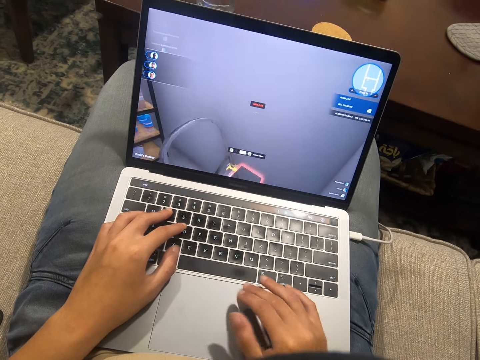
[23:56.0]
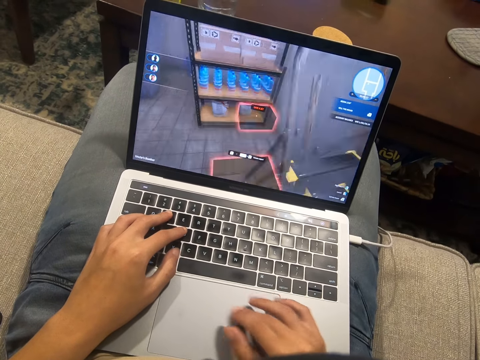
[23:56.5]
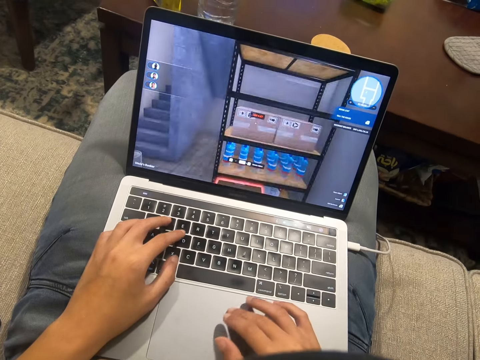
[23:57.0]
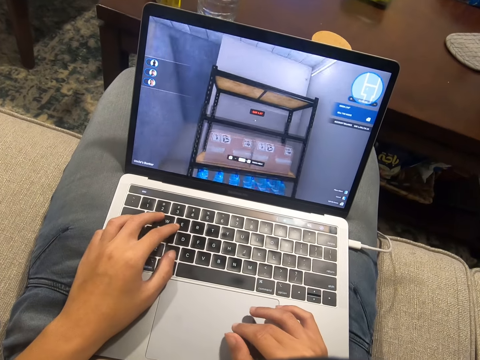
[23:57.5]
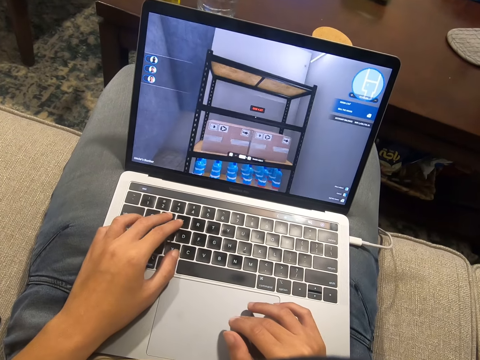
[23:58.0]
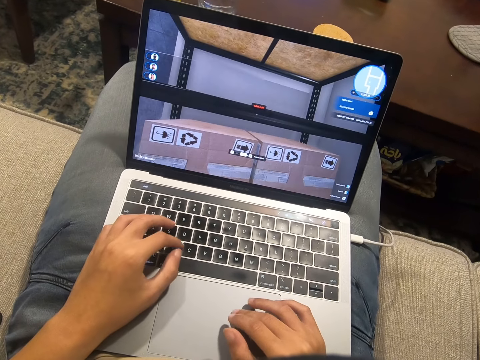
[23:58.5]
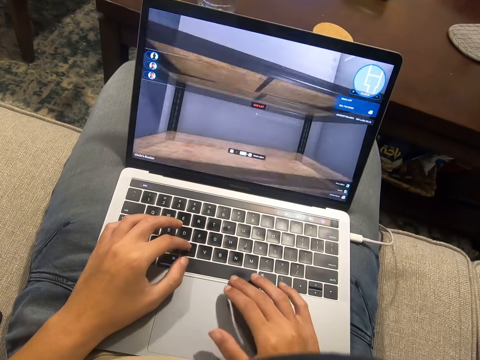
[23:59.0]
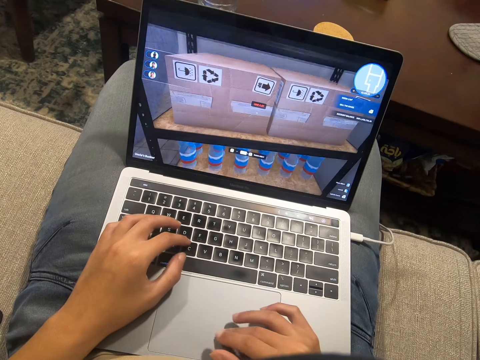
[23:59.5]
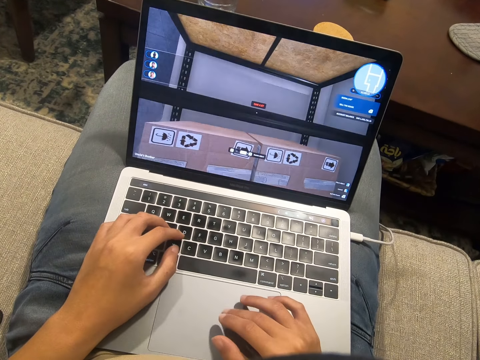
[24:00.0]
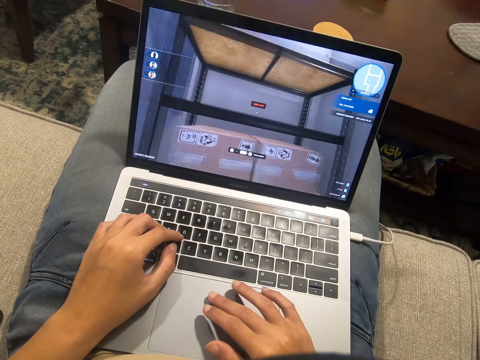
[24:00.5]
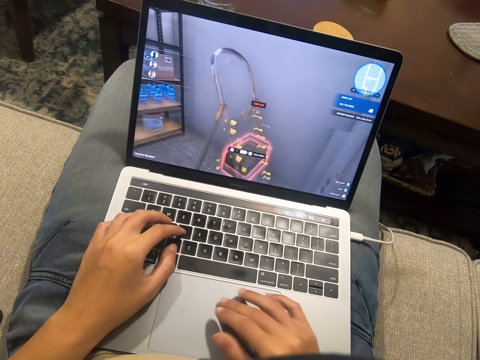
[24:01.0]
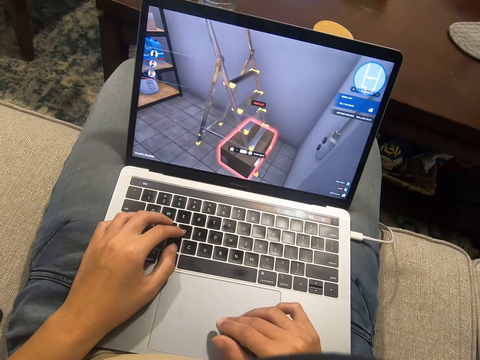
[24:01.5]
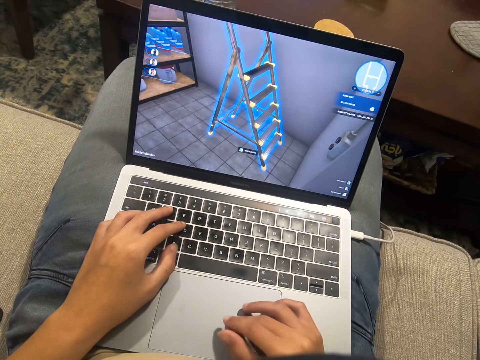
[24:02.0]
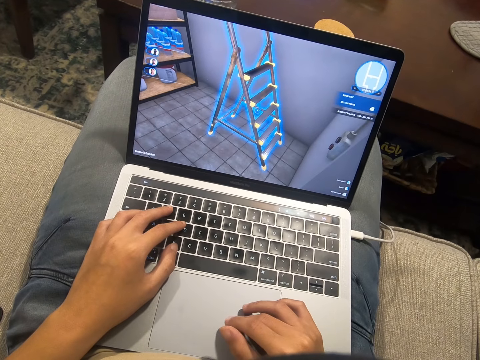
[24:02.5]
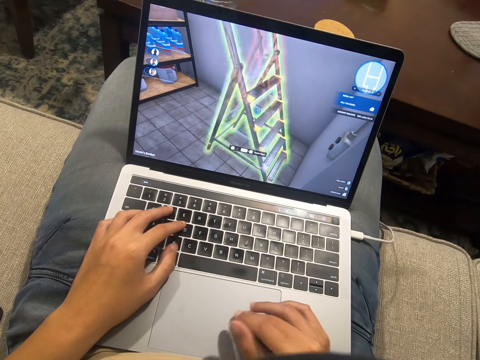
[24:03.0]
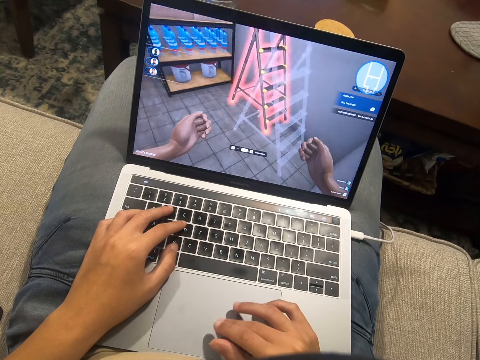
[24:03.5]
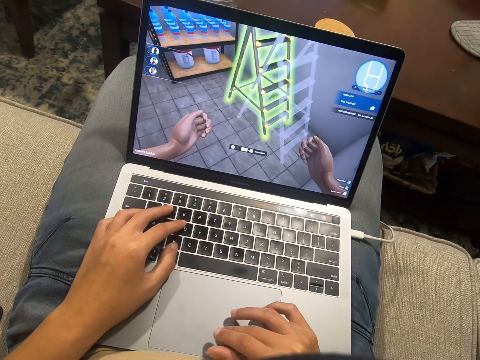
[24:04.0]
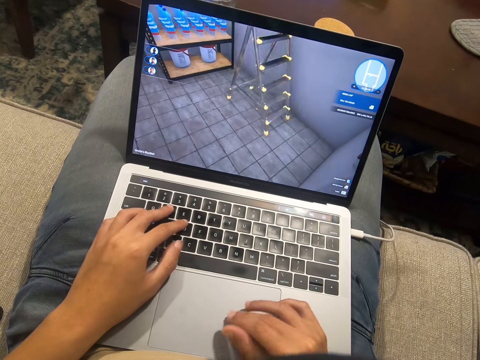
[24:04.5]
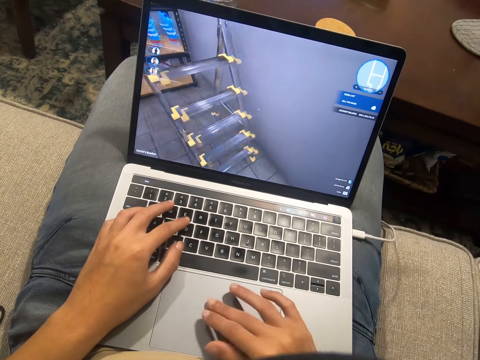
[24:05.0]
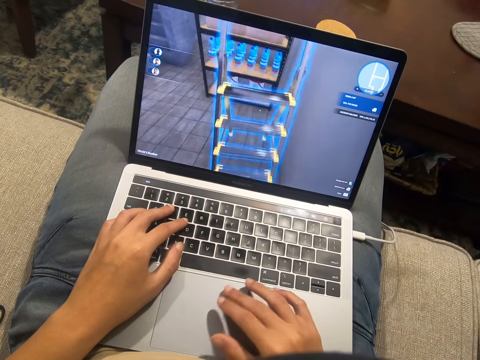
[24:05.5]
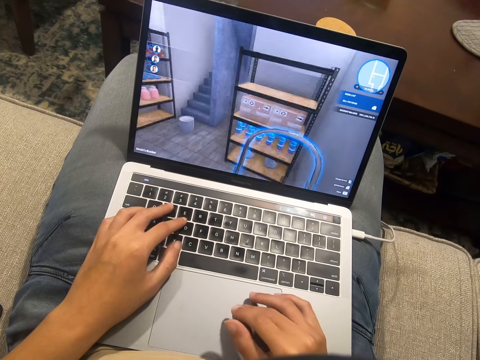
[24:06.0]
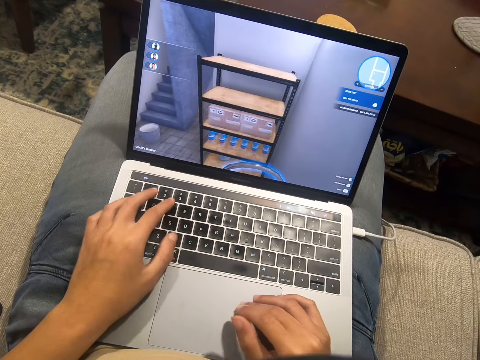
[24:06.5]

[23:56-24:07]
The camera wearer types on the keyboard.

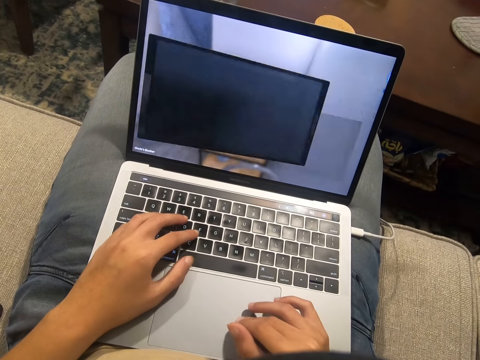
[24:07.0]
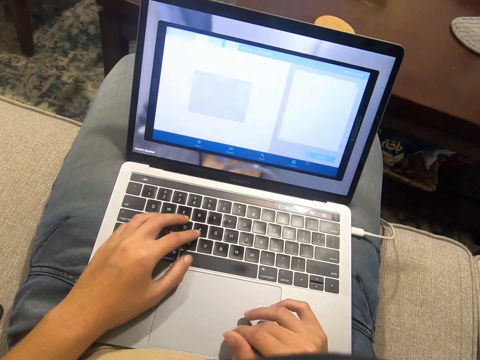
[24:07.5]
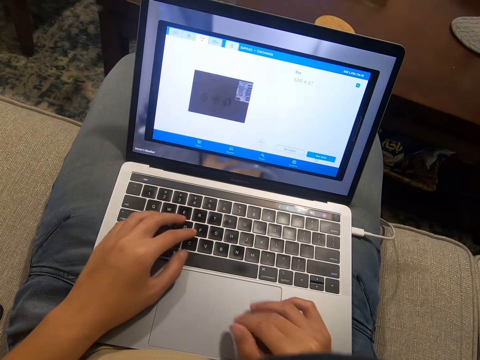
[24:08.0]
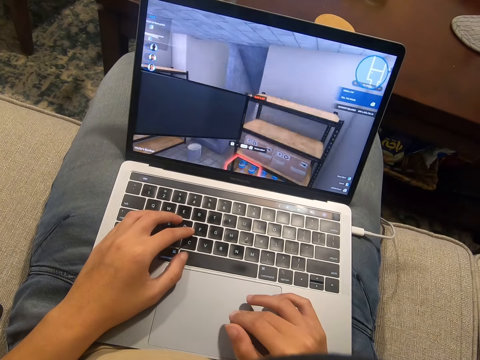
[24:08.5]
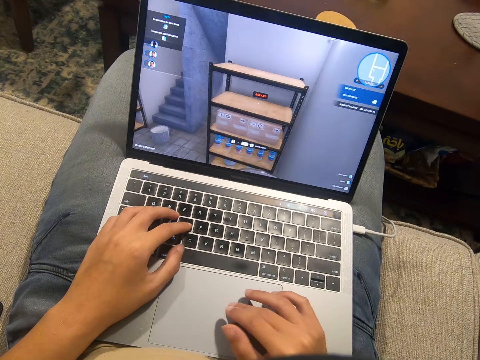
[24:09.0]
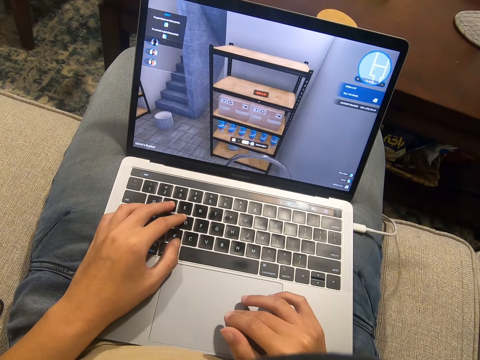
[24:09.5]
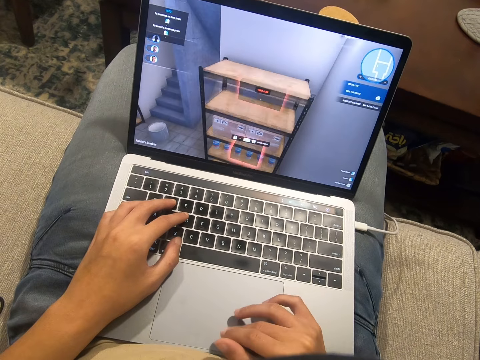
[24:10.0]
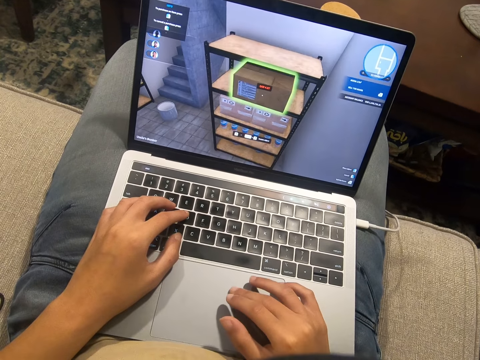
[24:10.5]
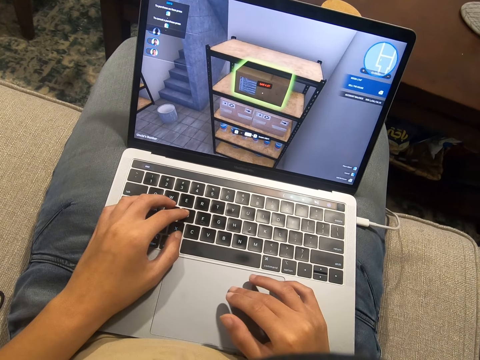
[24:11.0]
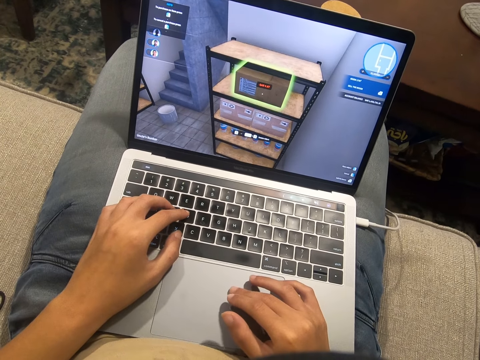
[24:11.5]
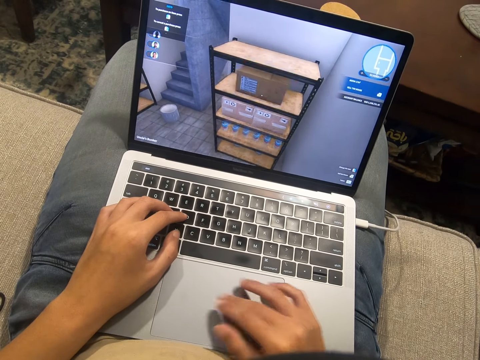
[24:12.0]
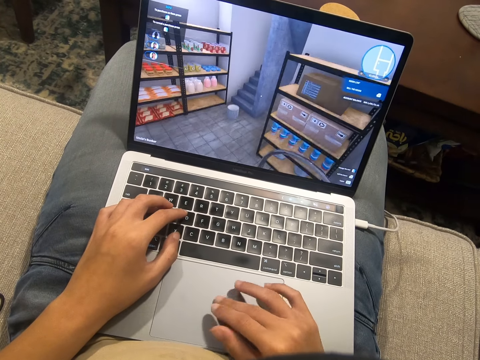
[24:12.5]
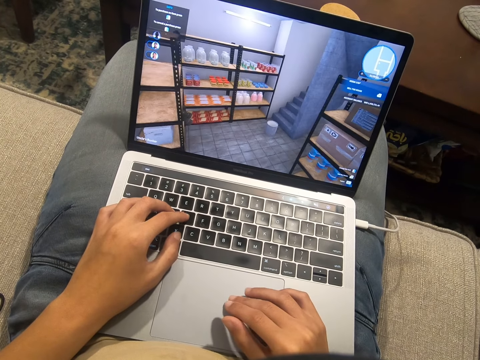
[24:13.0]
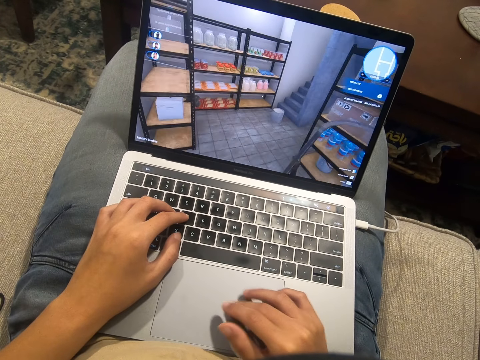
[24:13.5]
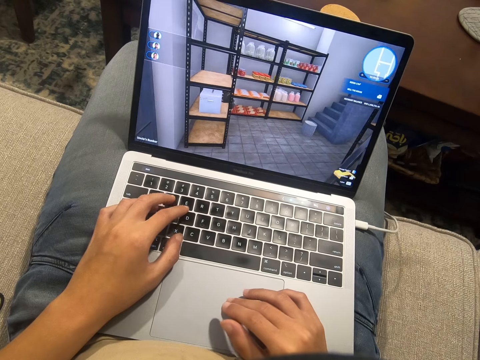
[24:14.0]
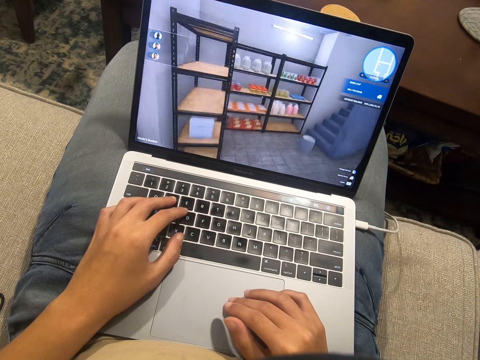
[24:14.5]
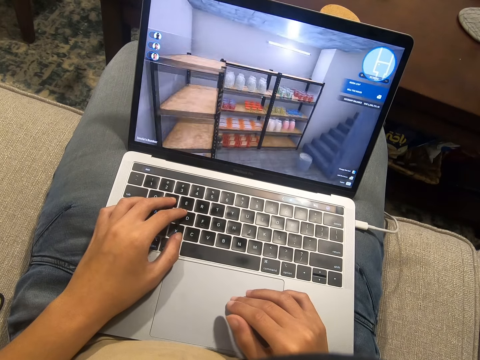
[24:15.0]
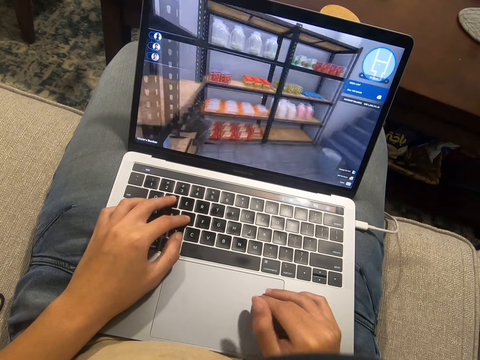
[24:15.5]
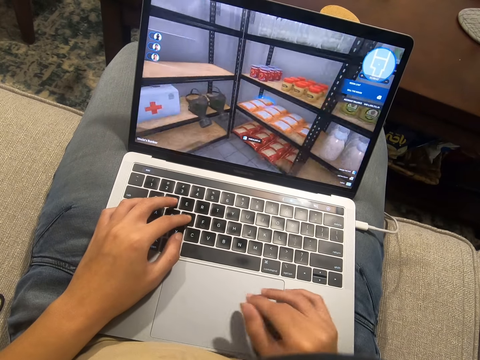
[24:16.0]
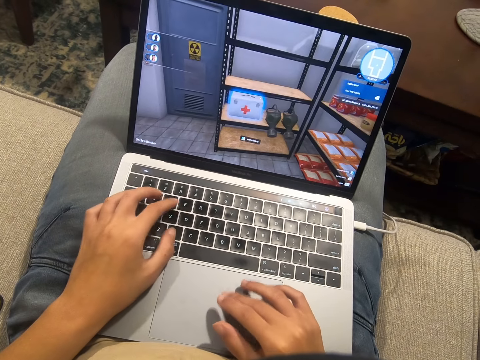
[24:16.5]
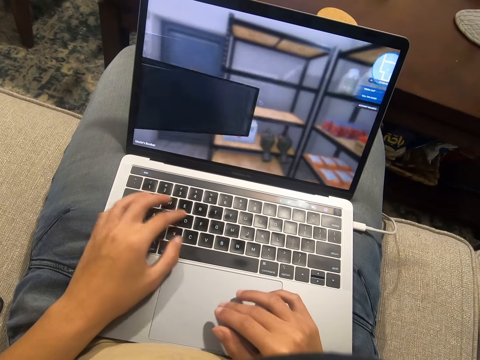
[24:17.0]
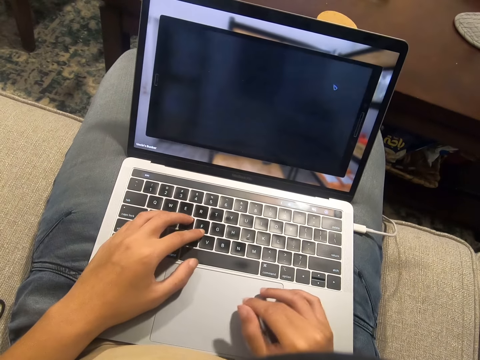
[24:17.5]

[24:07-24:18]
The camera wearer scrolls on the laptop.

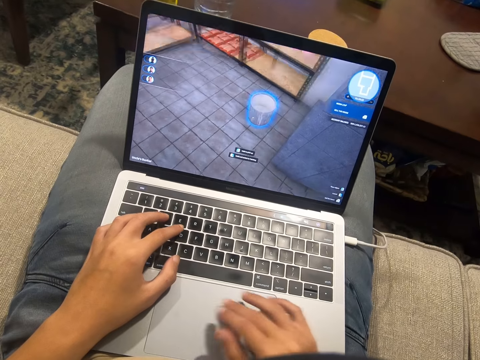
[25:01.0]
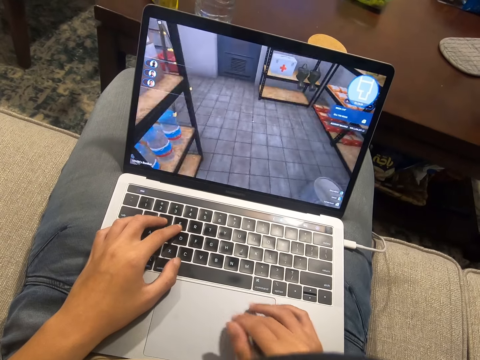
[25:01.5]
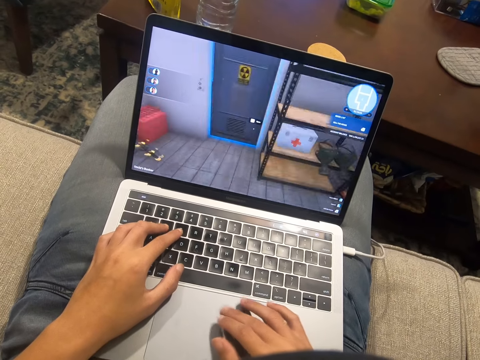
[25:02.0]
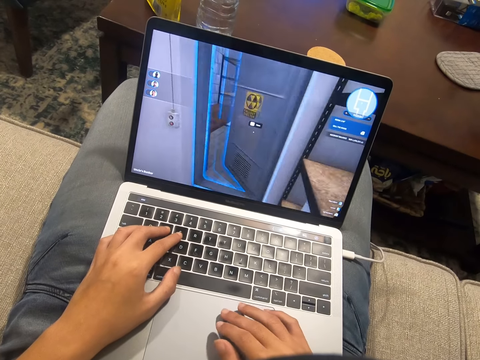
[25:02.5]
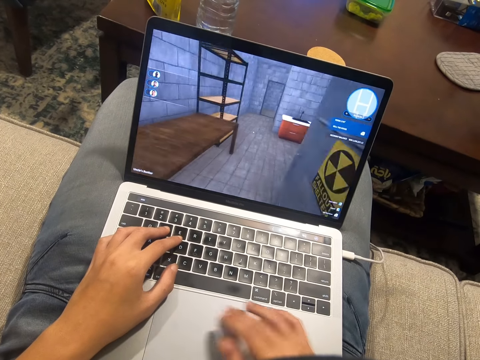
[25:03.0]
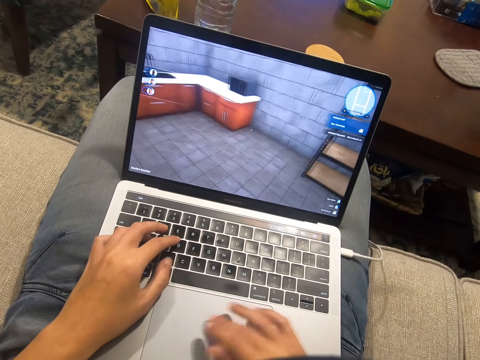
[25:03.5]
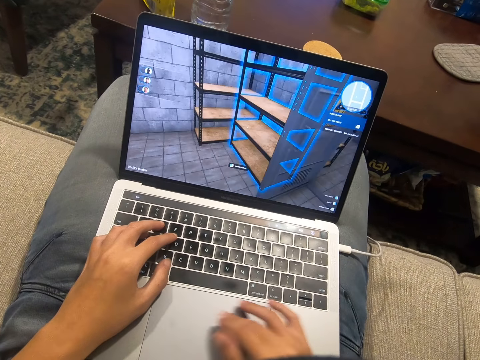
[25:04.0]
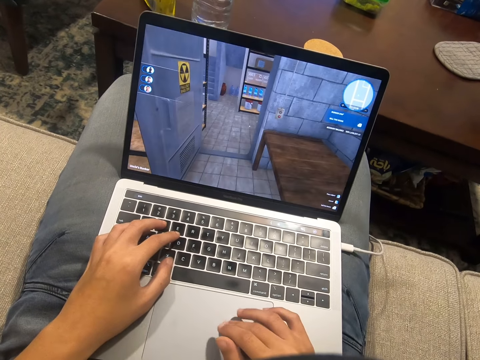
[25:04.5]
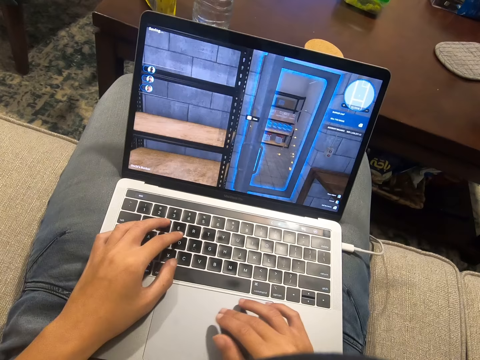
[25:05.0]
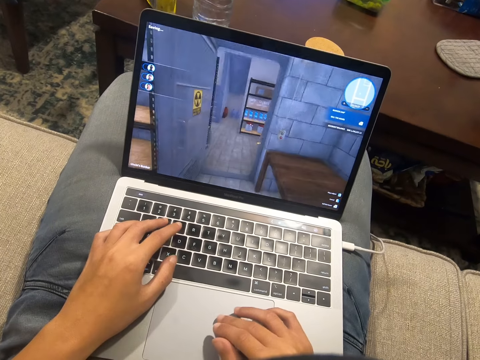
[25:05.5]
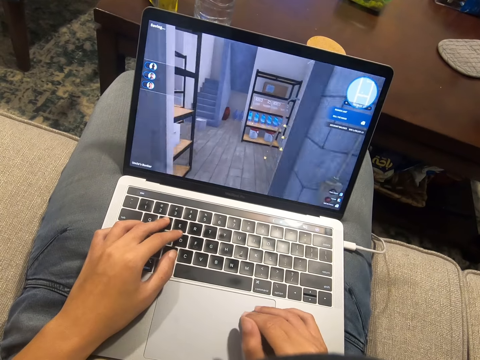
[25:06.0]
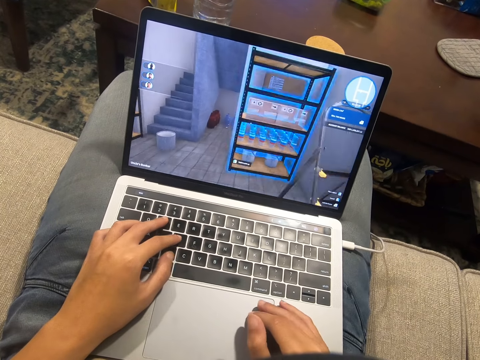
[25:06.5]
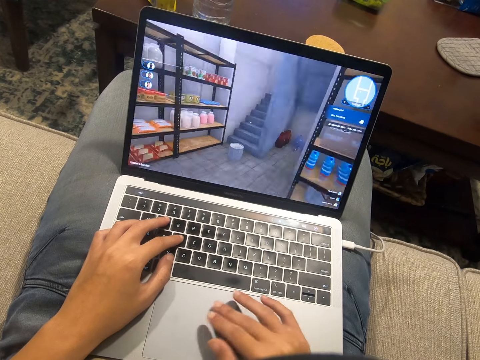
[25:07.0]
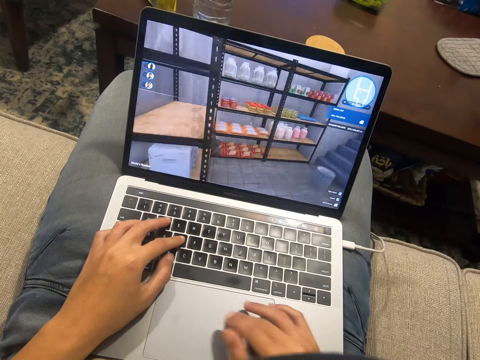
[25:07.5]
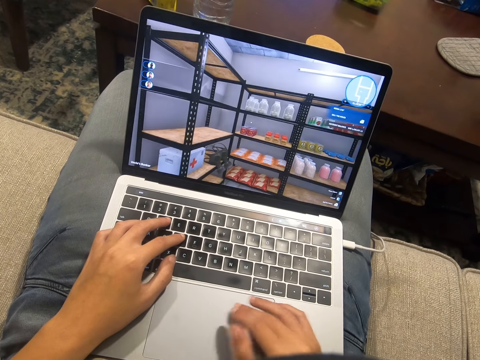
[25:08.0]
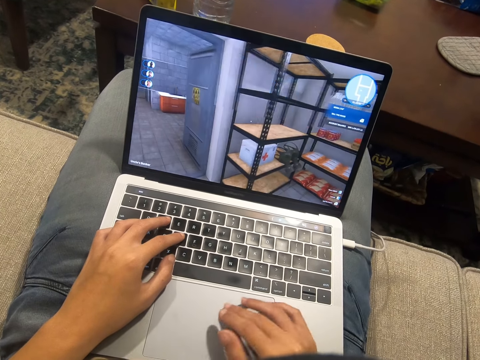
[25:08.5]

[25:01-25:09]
The camera wearer types on the keyboard. They scroll on the laptop.
